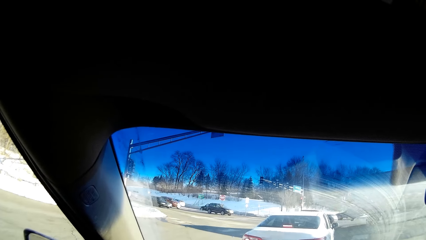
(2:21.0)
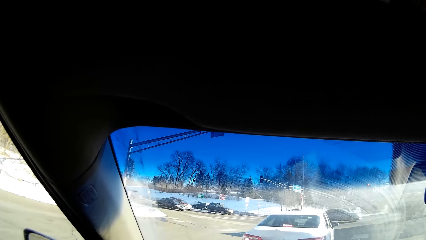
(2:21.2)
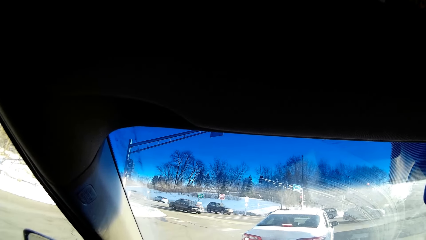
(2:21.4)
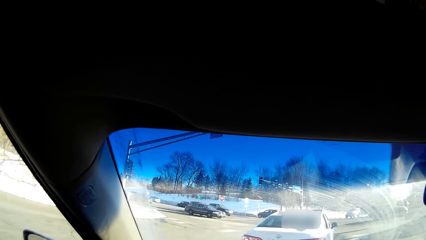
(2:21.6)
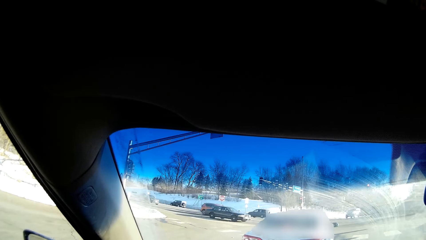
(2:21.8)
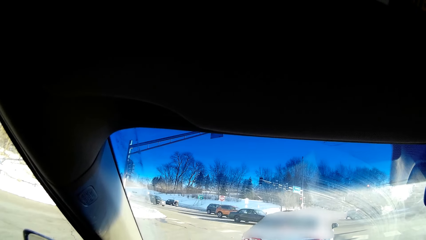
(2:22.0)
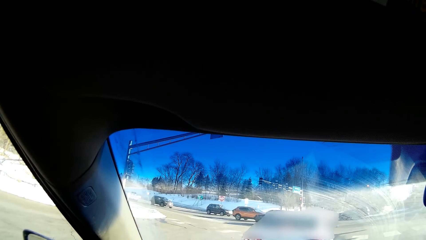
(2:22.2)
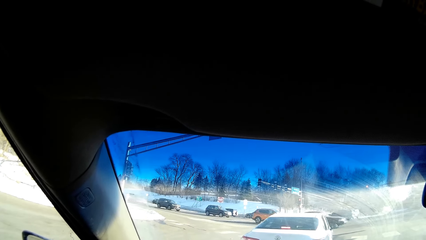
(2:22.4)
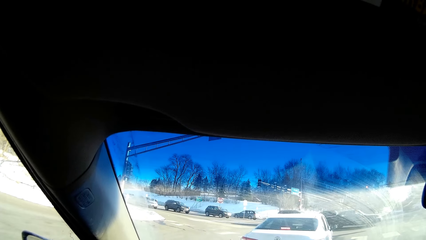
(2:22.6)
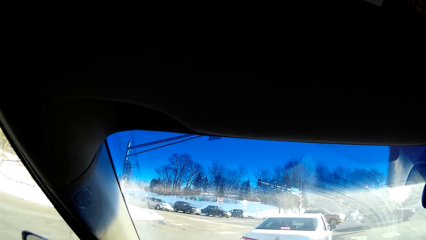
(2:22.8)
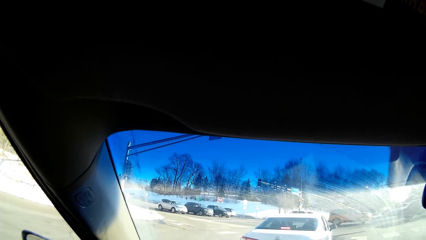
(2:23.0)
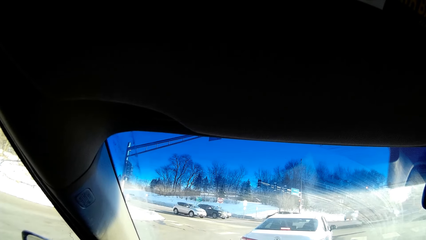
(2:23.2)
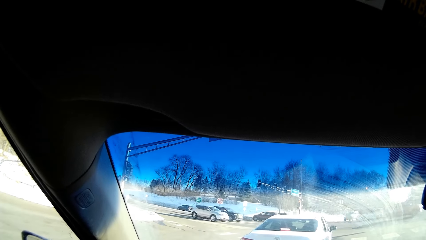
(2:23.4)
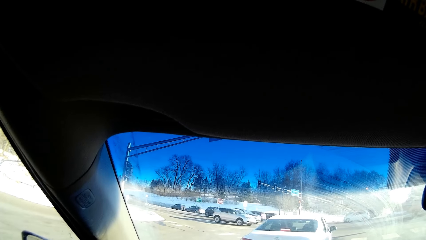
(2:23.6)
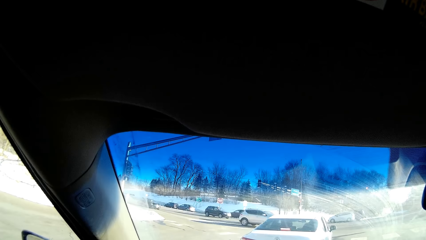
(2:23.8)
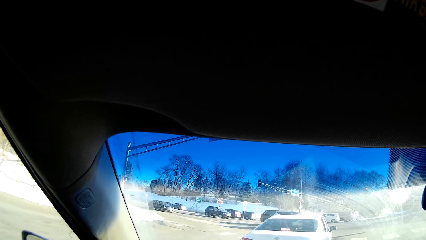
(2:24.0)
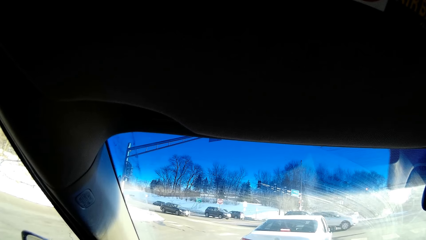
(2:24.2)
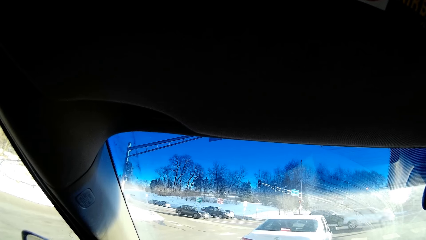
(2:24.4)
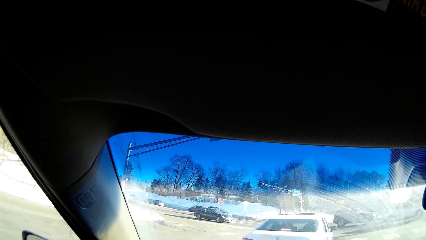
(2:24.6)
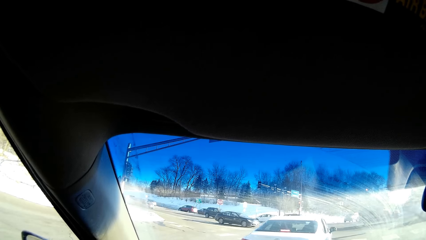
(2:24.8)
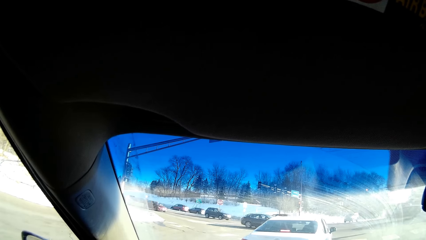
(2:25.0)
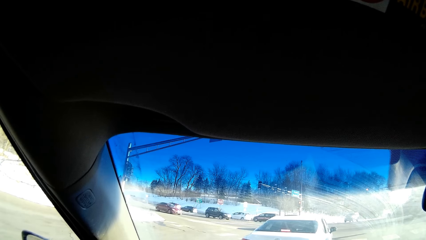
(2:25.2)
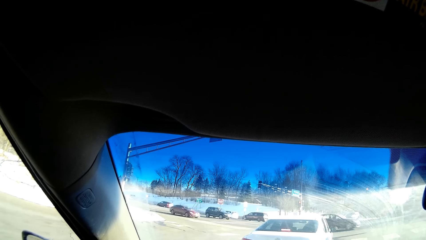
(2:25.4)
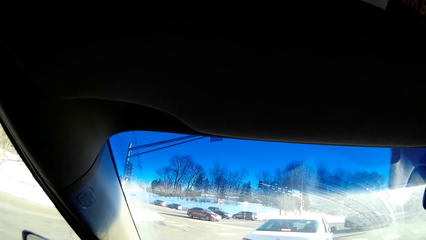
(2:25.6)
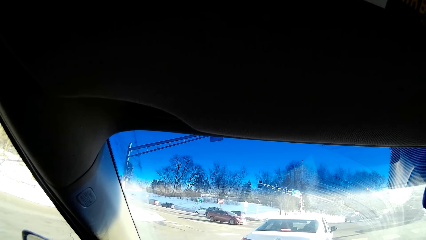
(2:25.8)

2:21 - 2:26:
The camera wearer stops at the traffic jam.

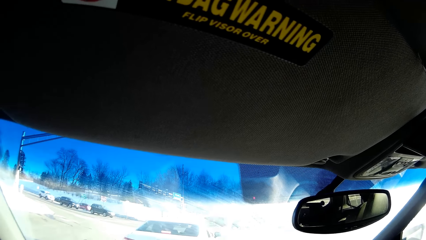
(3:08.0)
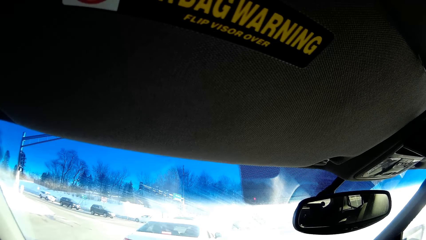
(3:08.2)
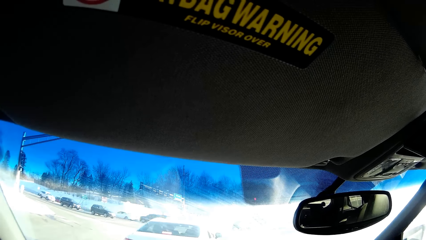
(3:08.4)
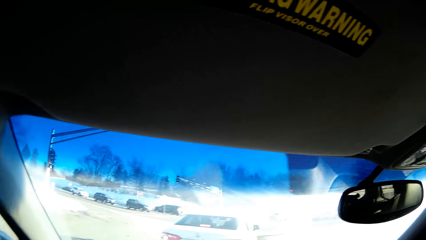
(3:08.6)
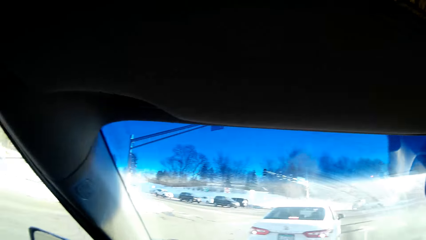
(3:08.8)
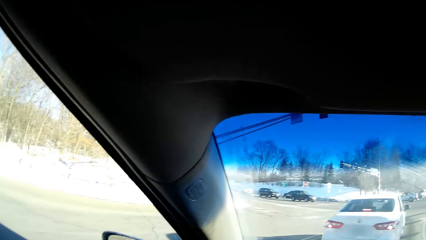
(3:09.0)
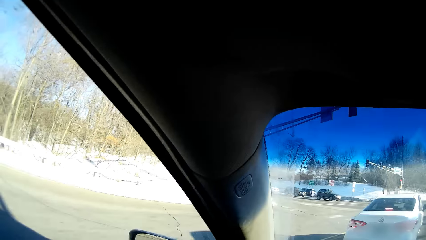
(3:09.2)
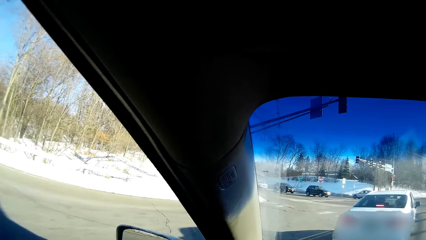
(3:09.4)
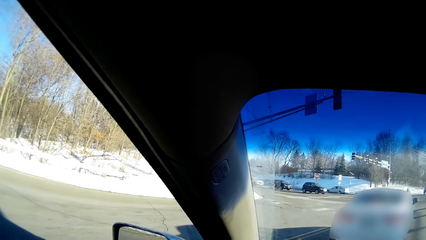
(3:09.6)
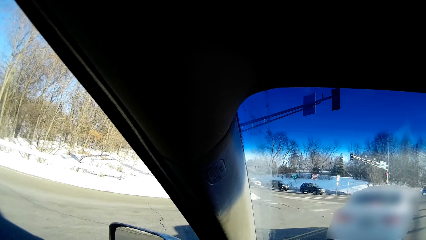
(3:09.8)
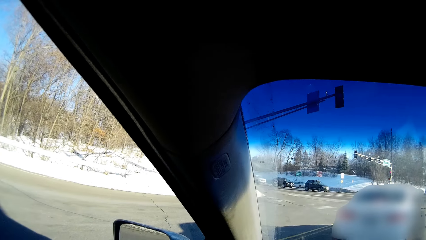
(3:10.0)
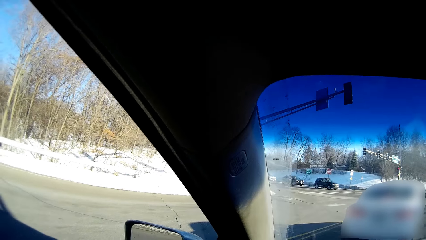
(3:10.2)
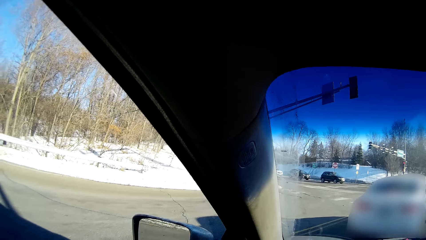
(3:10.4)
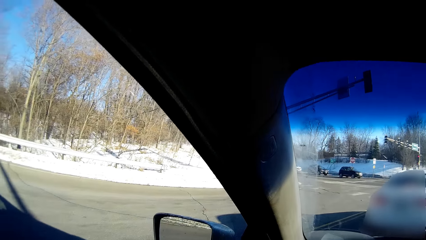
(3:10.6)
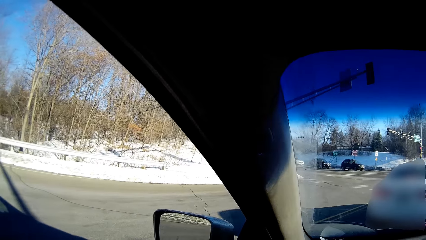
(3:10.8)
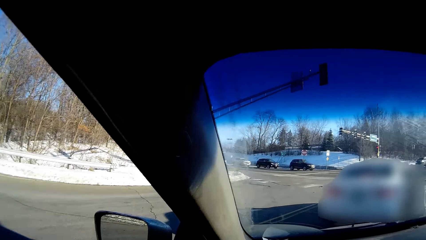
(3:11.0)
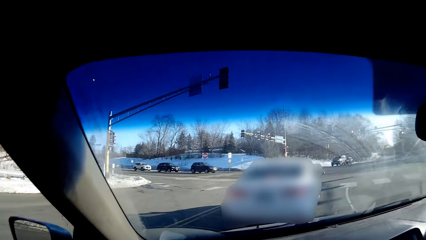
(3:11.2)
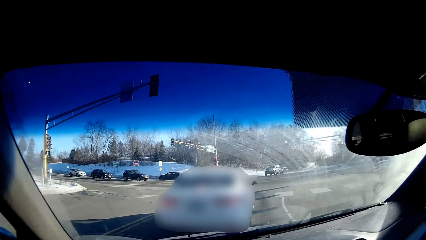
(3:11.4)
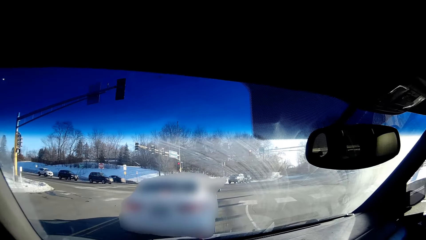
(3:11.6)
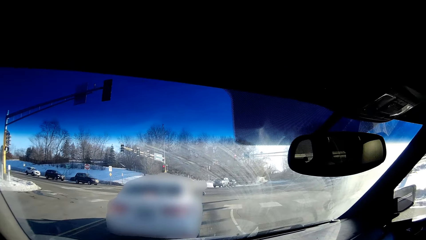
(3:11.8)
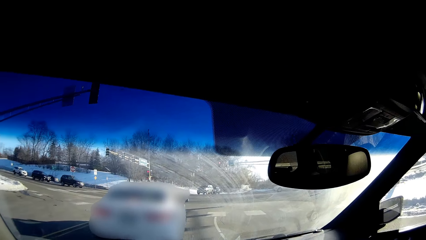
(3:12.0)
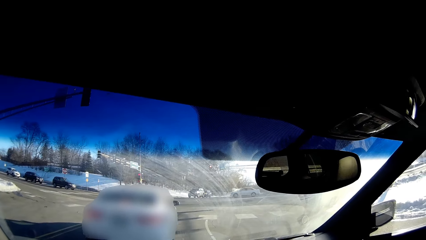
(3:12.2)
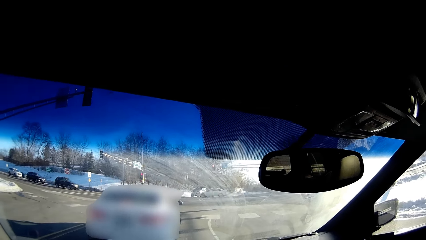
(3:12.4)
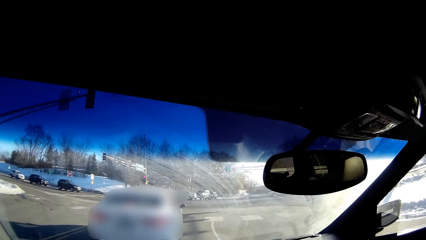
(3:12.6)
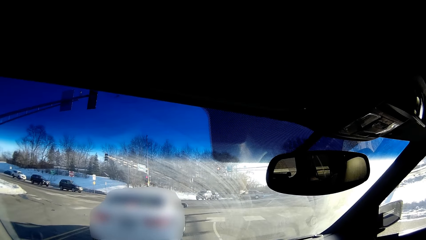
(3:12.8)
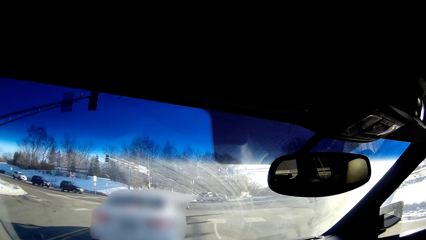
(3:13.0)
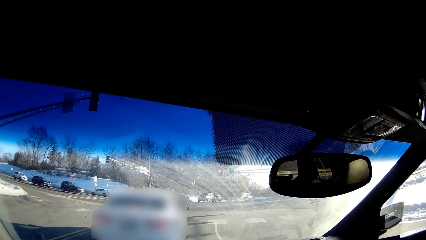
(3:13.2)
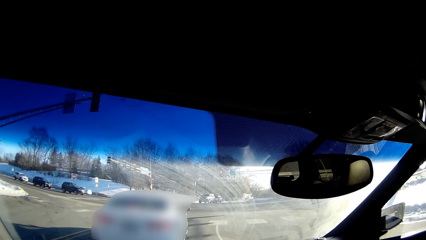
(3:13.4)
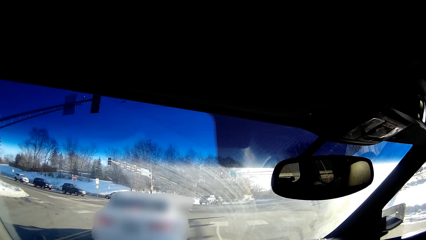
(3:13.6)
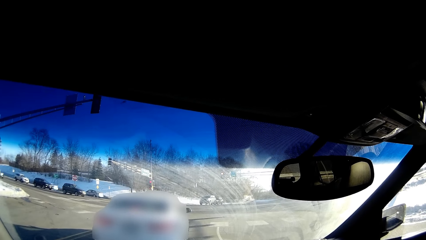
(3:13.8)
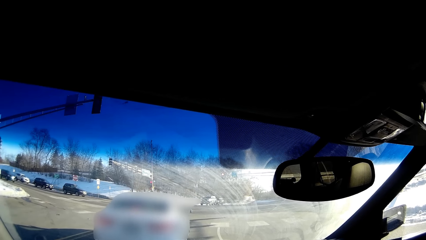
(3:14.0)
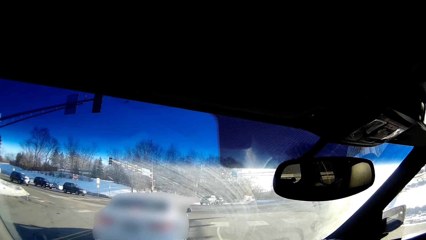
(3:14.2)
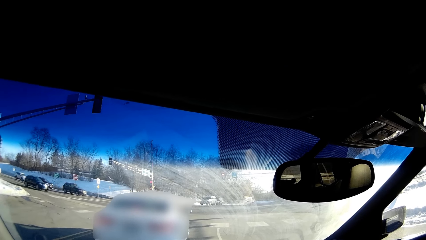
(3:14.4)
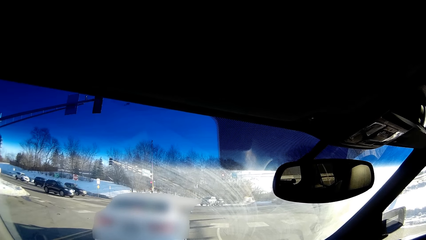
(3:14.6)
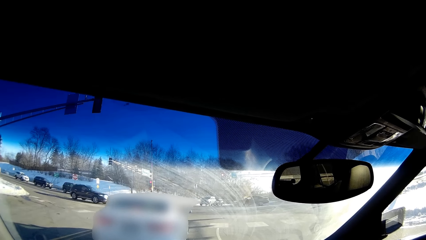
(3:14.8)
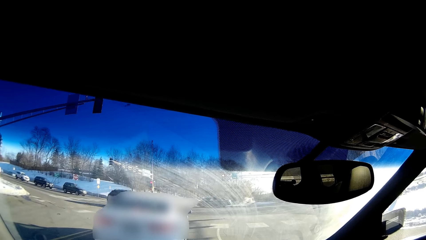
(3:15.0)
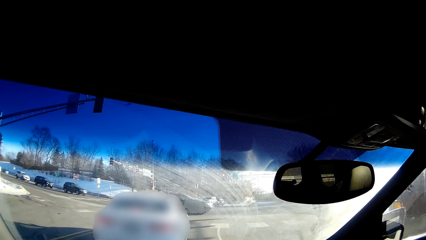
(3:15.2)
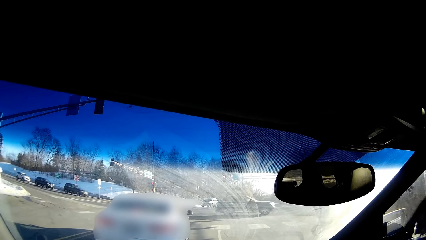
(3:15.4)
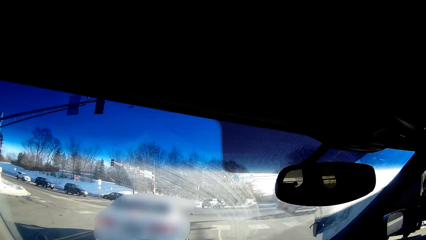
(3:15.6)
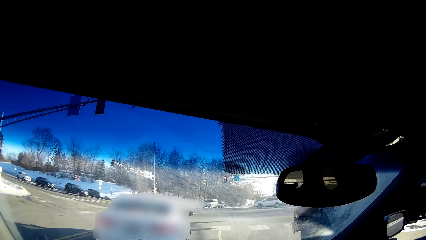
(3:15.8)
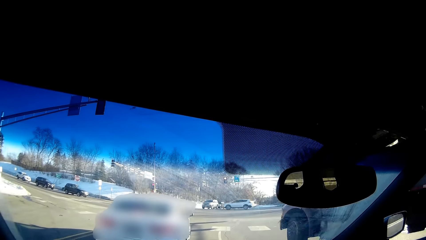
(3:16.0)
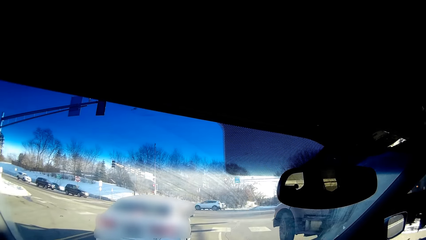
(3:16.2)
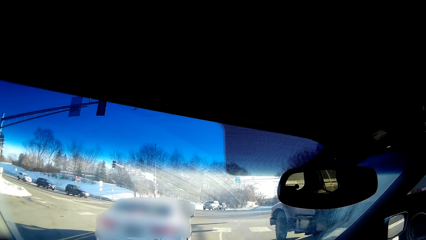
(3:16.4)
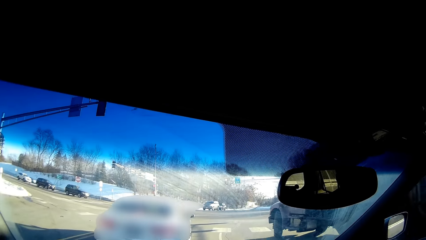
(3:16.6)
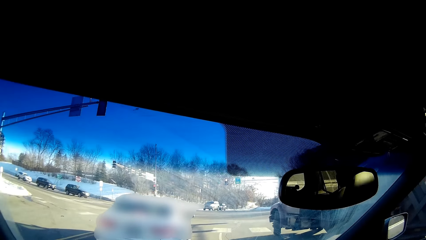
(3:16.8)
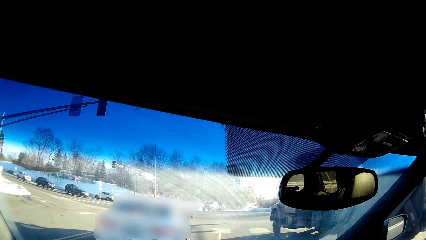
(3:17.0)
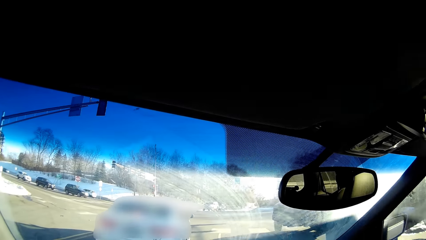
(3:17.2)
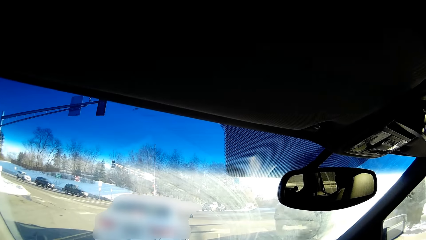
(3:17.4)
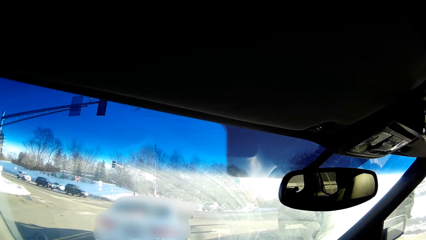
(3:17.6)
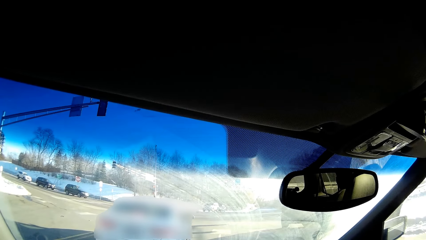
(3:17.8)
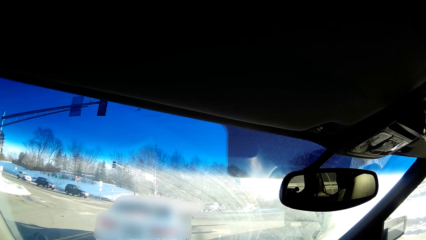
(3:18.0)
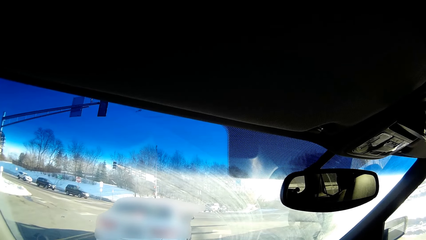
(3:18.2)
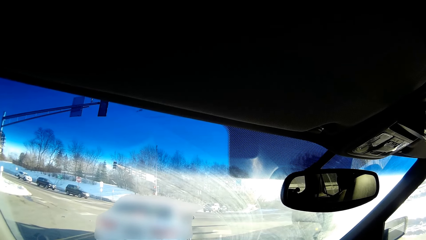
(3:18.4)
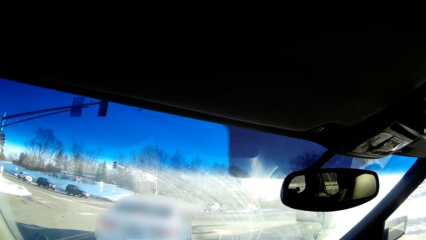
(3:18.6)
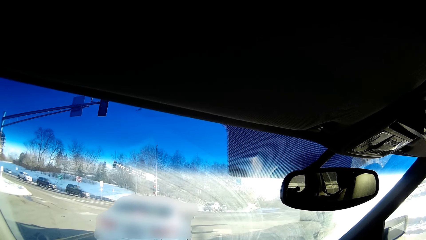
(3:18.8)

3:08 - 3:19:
The camera wearer looks around. They stop at the traffic jam.
